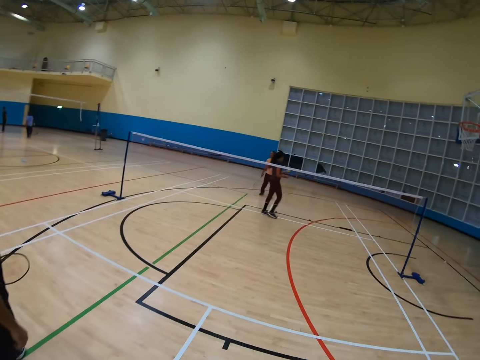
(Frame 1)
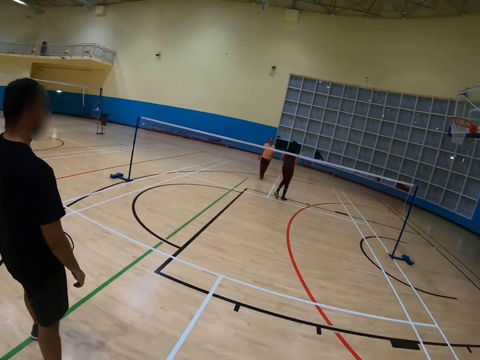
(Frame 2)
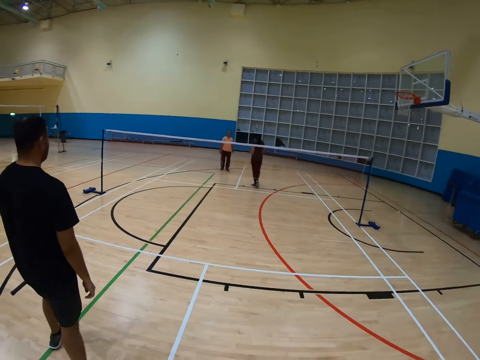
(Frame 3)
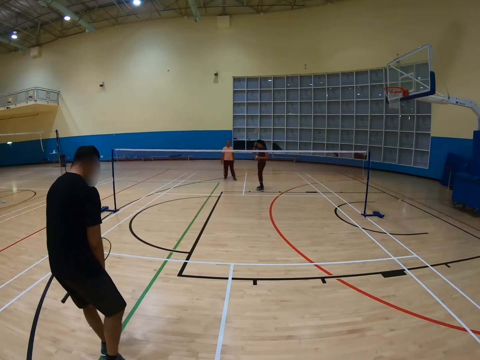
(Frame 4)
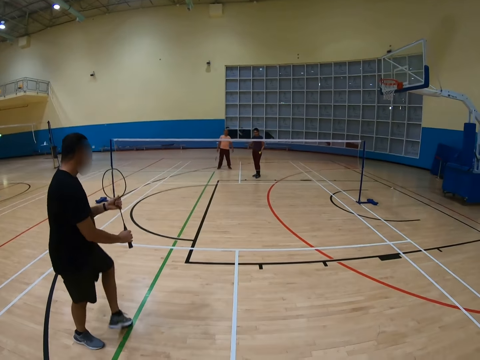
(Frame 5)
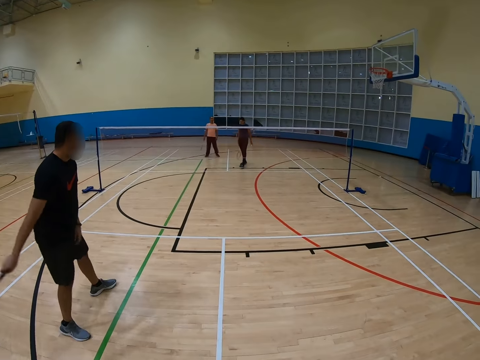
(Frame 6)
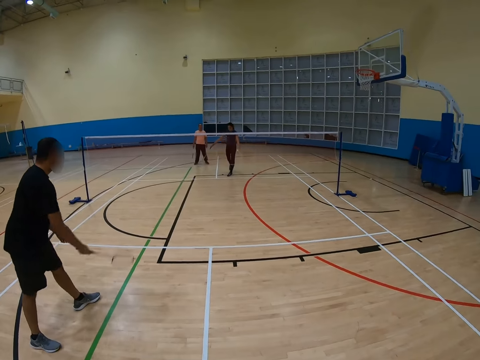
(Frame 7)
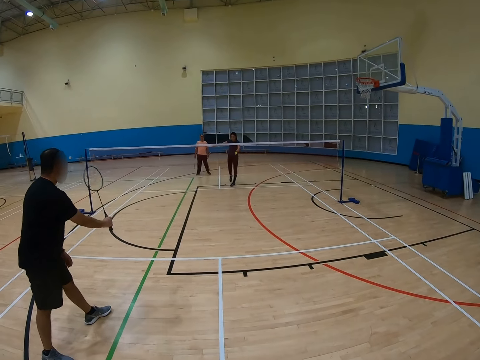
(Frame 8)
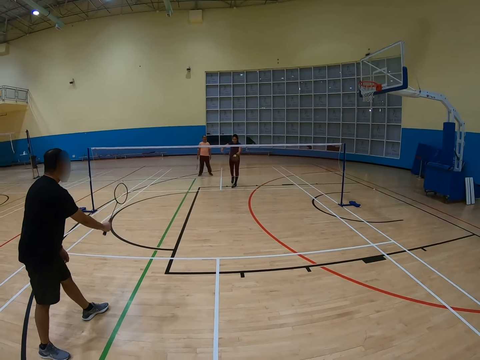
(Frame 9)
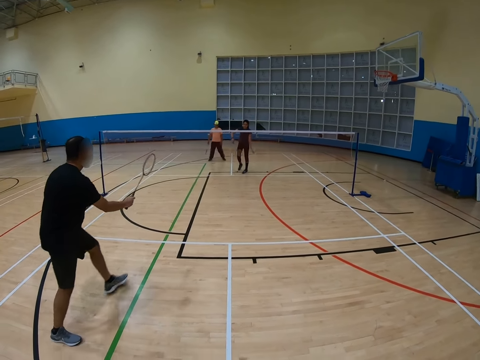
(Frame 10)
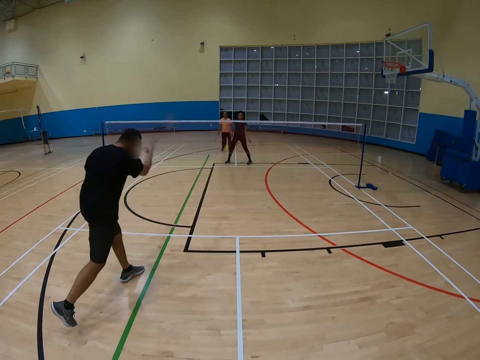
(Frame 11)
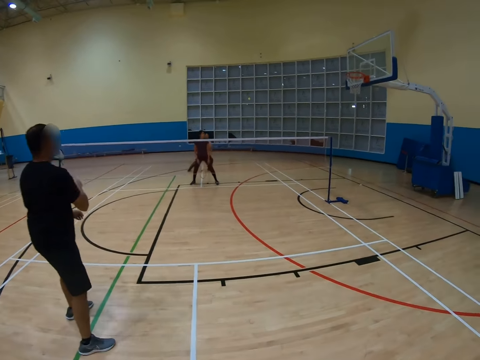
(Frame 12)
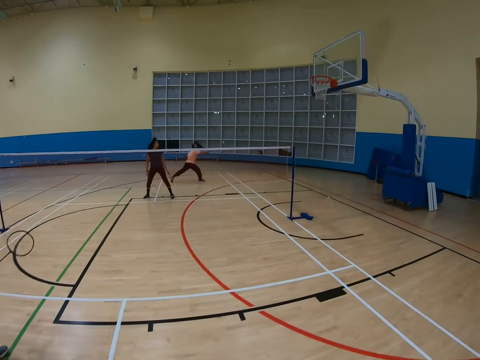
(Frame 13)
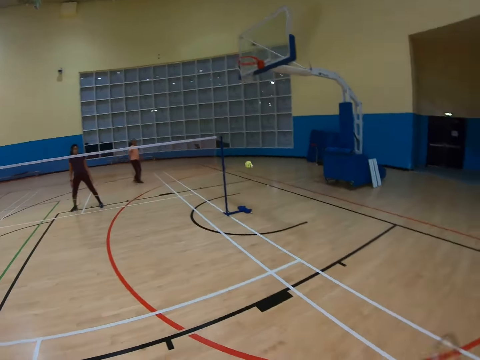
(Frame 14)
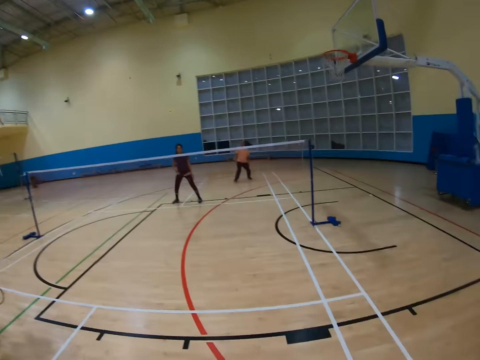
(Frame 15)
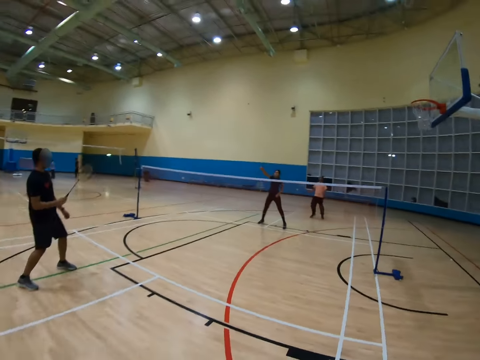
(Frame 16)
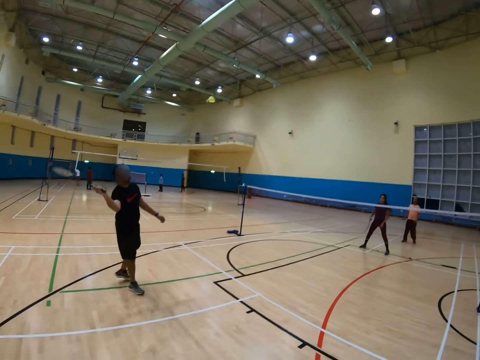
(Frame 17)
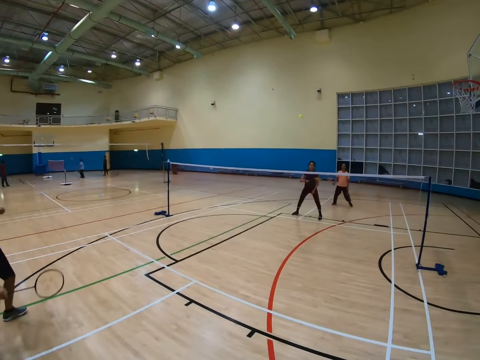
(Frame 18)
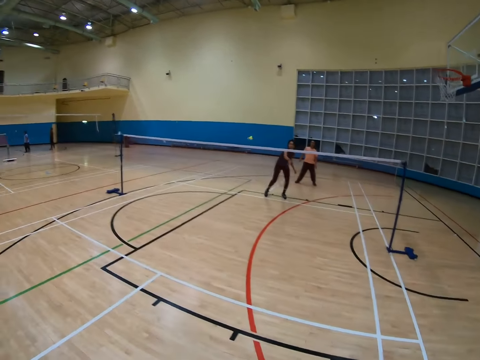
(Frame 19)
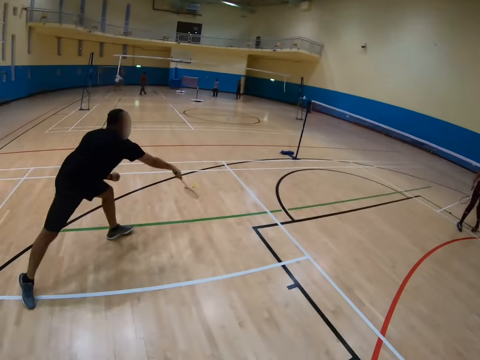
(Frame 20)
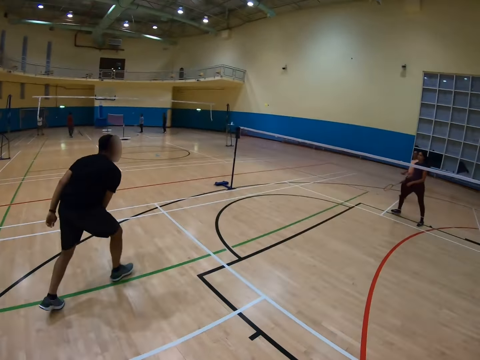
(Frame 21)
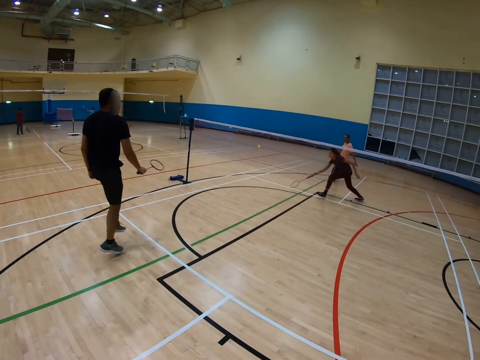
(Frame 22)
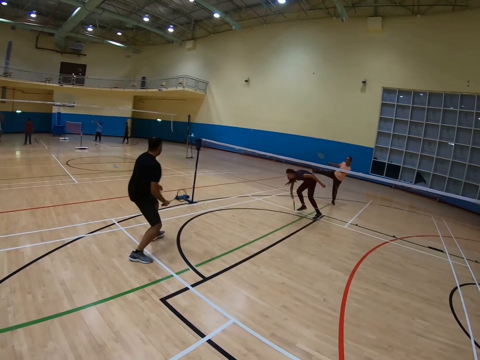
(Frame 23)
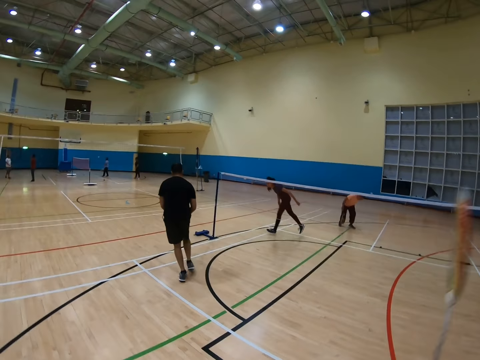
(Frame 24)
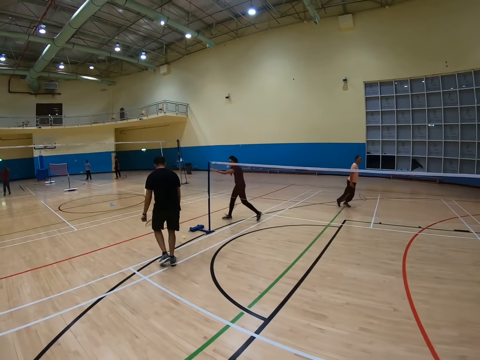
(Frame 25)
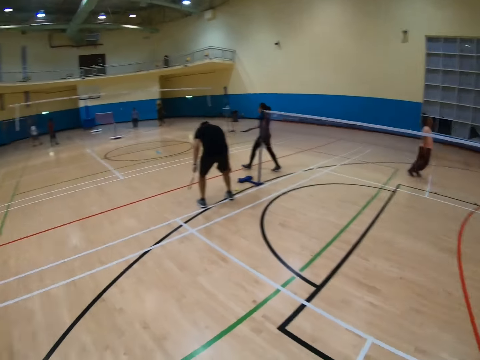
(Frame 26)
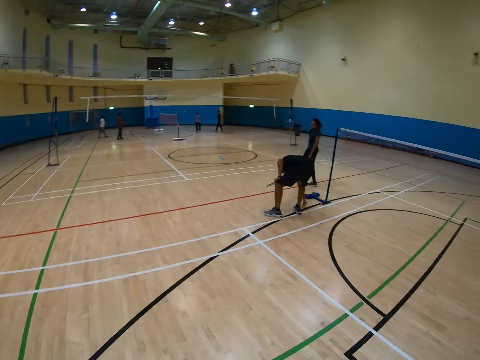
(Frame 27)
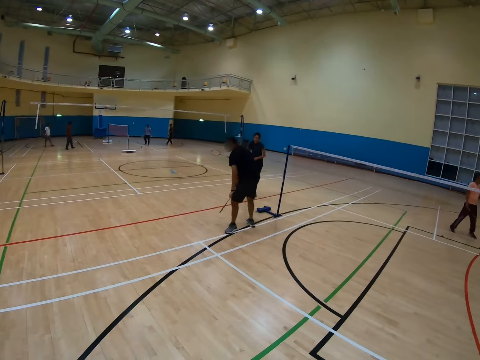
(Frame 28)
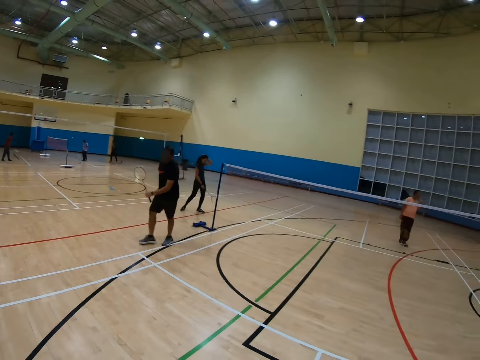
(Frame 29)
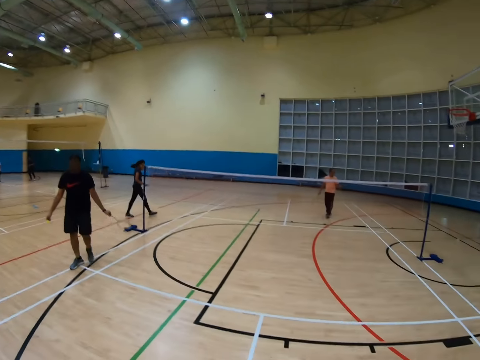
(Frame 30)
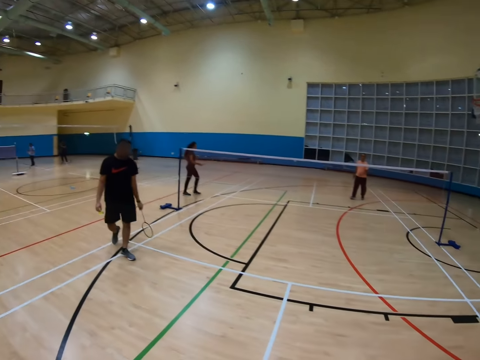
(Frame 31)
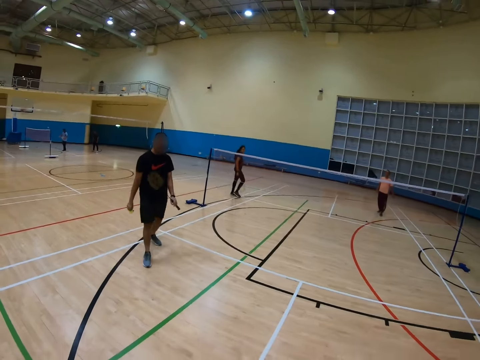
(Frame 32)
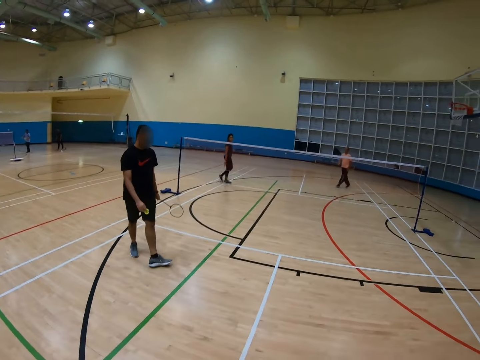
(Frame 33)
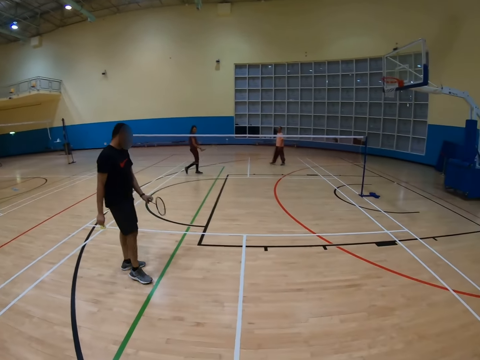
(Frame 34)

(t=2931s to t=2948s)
A man walks around. The camera wearer turns around. Another man holds a racket. The first man hits a shuttlecock with the racket. The second man hits the shuttlecock with the racket. A third man hits the shuttlecock with the racket. The camera wearer plays badminton. They turn around. The second man hits the shuttlecock with the racket. The first man hits the shuttlecock with the racket. The second man bends down. The first man bends down. The second man walks around and bends down. The first man walks around. The second man walks around.

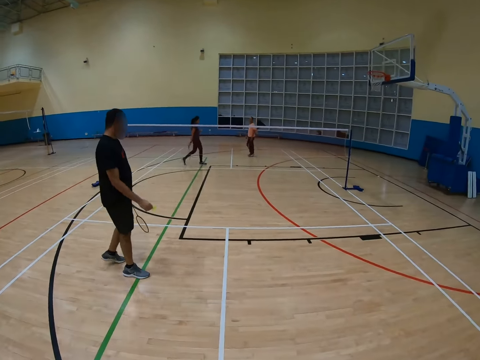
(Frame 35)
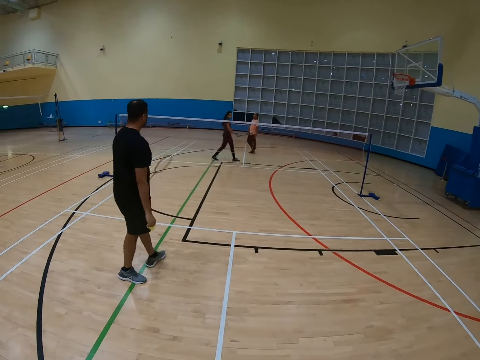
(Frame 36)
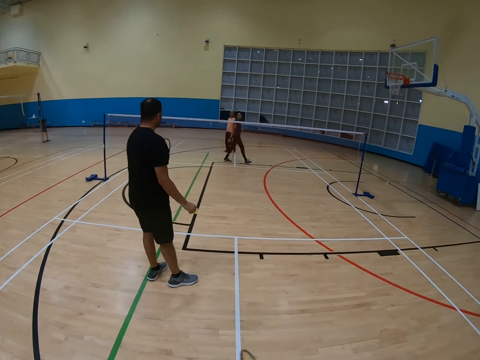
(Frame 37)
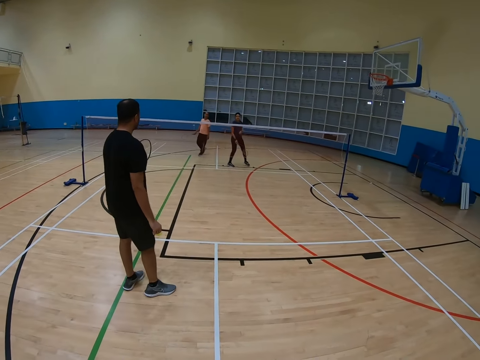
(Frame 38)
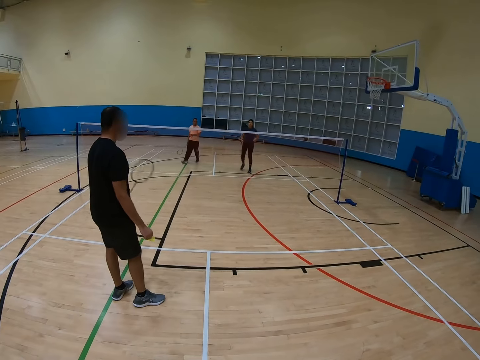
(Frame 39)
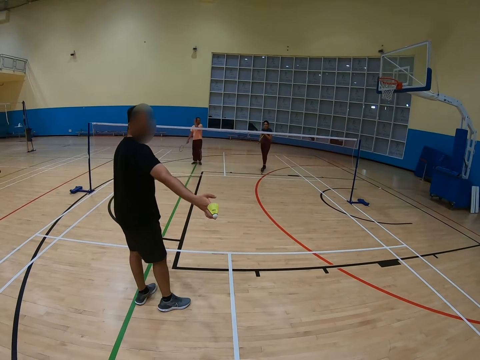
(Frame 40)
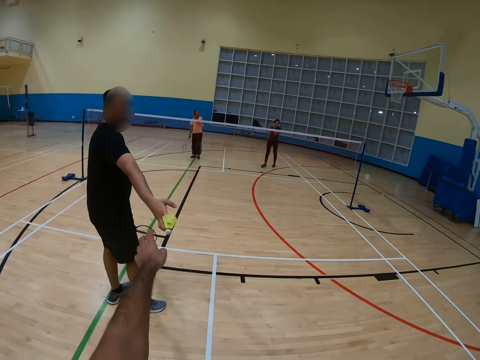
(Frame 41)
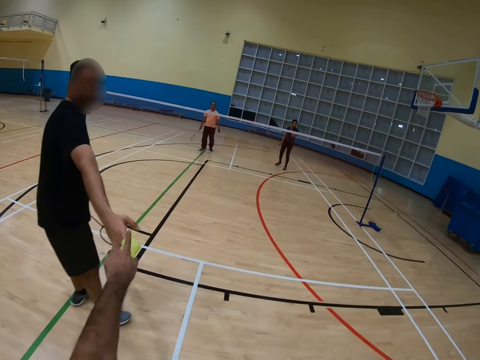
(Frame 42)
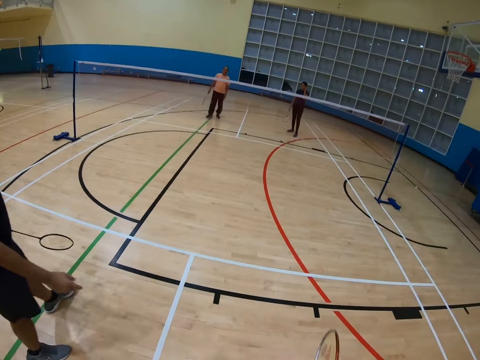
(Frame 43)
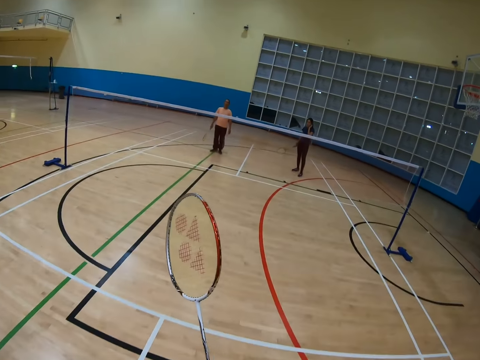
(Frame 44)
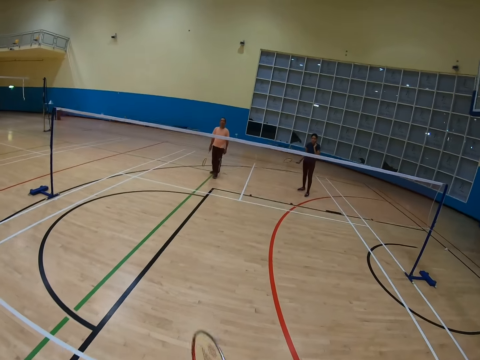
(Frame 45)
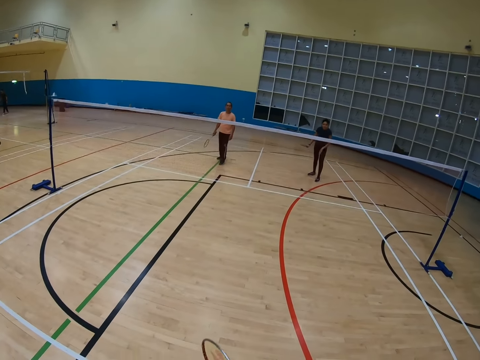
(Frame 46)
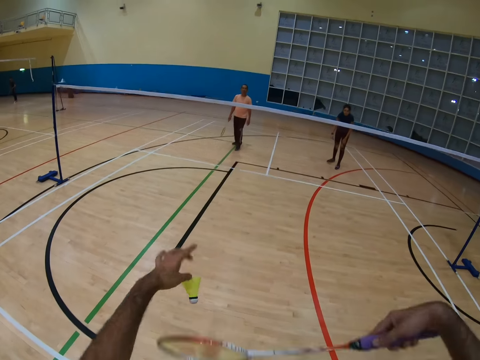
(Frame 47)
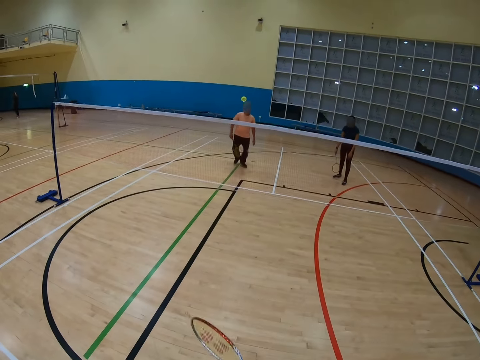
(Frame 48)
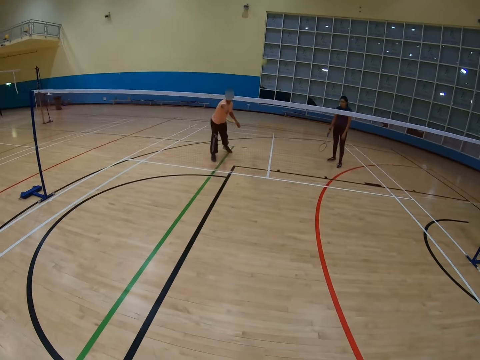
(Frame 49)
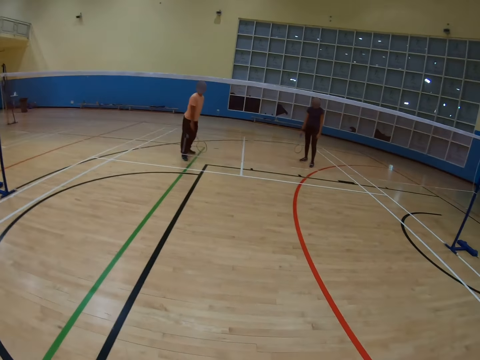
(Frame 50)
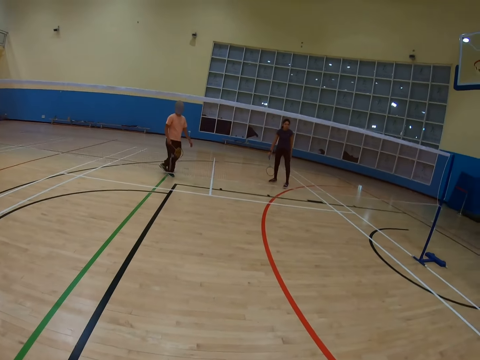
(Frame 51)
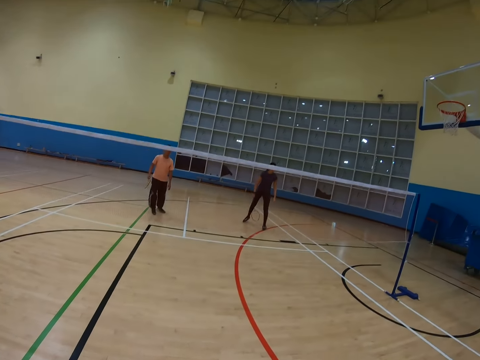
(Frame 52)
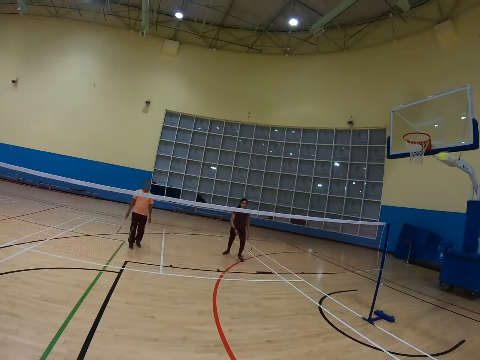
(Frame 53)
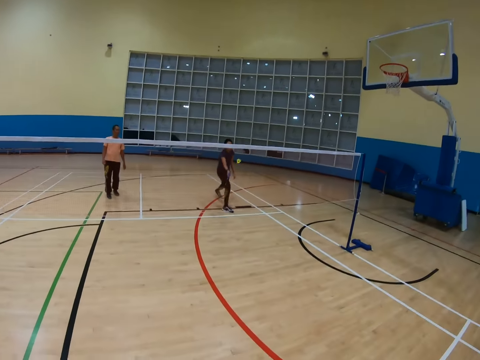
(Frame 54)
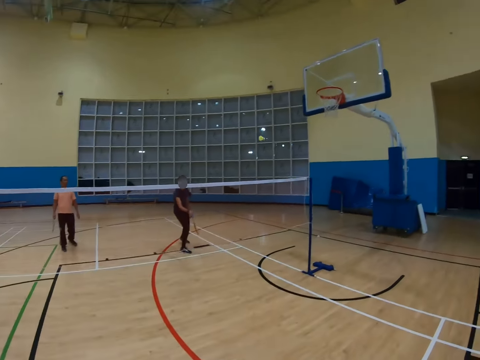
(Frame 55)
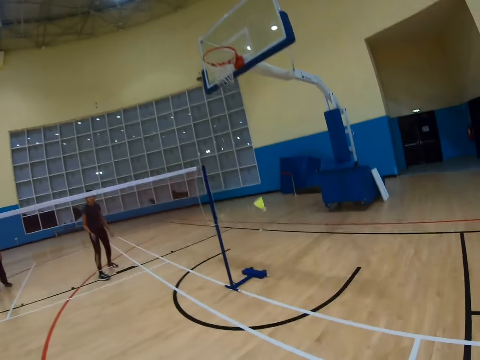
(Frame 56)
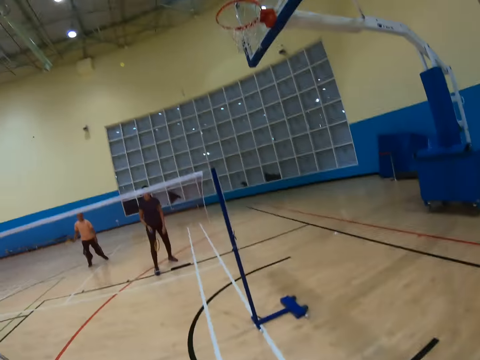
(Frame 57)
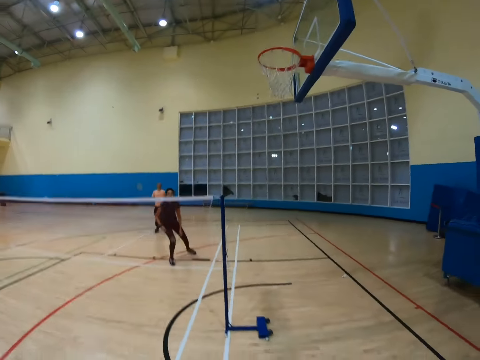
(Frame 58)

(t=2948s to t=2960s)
A man holds a shuttlecock. The camera wearer walks around. They hit the shuttlecock with a racket. Another man hits the shuttlecock with the racket. A third man hits the shuttlecock with the racket. The camera wearer turns around.
